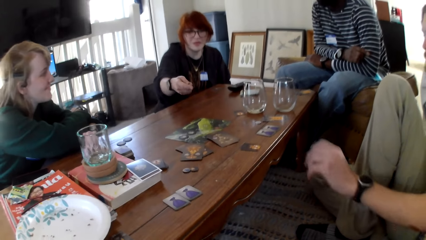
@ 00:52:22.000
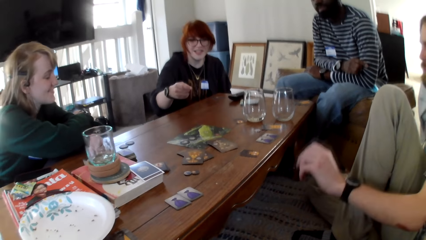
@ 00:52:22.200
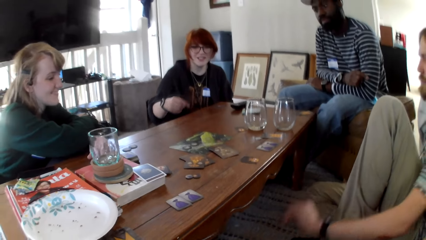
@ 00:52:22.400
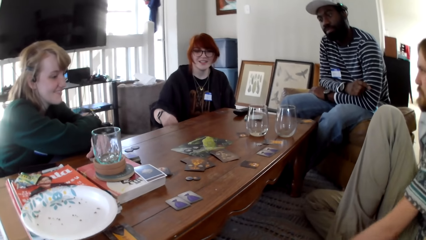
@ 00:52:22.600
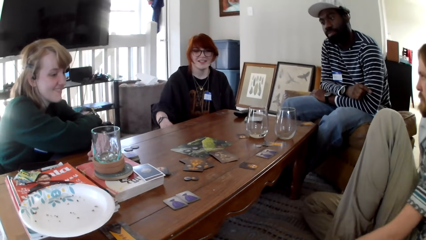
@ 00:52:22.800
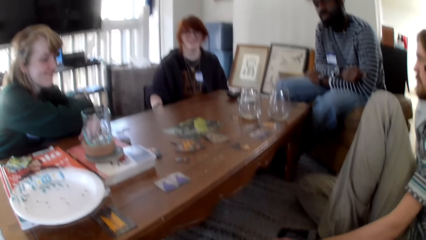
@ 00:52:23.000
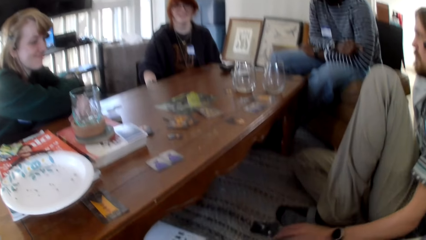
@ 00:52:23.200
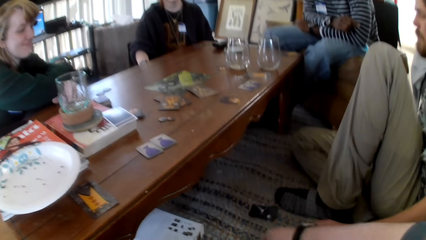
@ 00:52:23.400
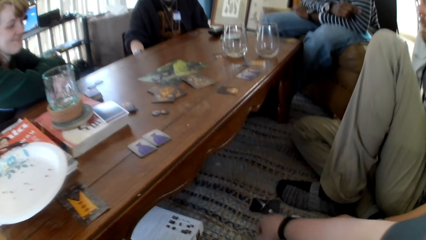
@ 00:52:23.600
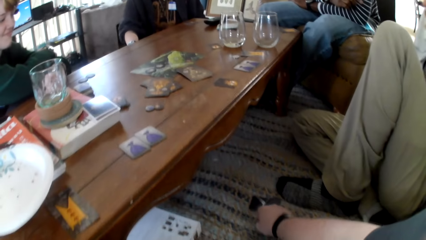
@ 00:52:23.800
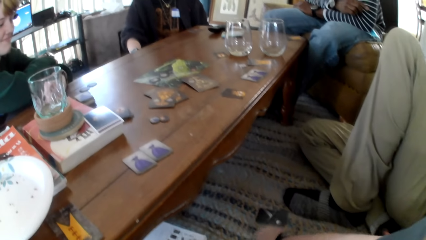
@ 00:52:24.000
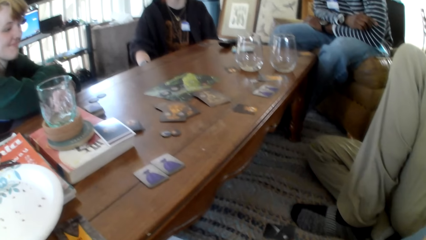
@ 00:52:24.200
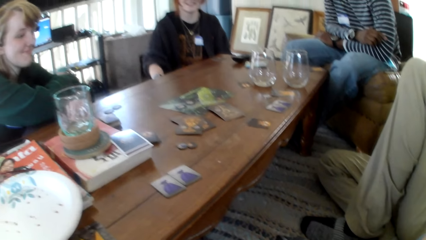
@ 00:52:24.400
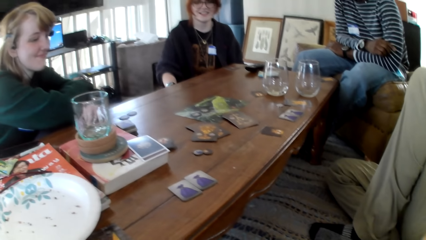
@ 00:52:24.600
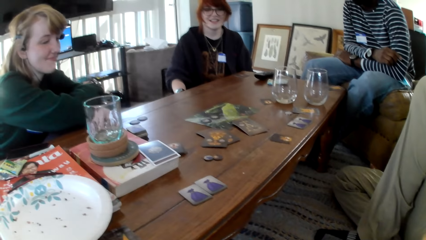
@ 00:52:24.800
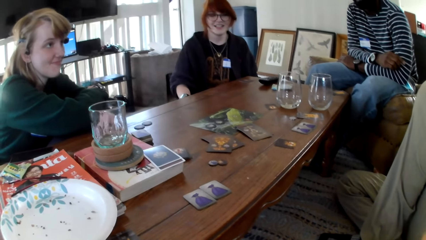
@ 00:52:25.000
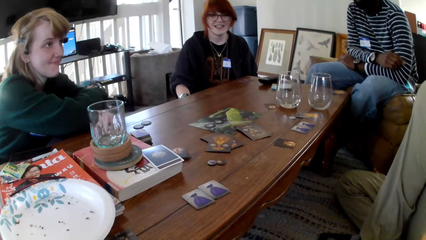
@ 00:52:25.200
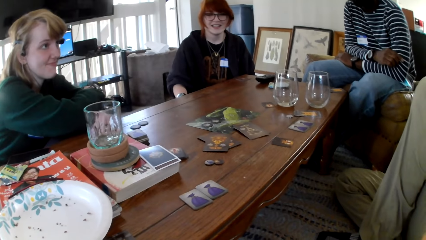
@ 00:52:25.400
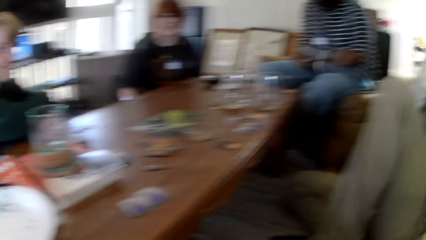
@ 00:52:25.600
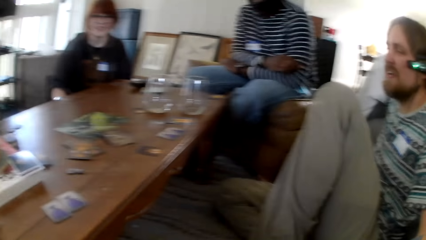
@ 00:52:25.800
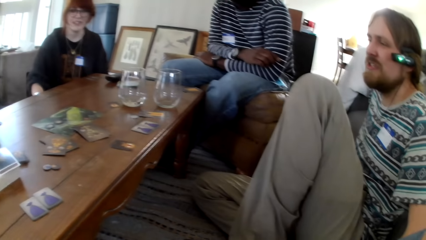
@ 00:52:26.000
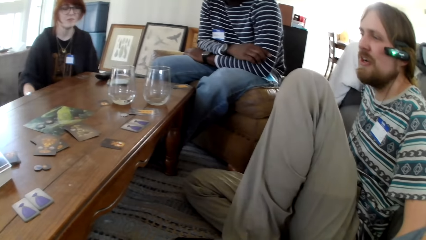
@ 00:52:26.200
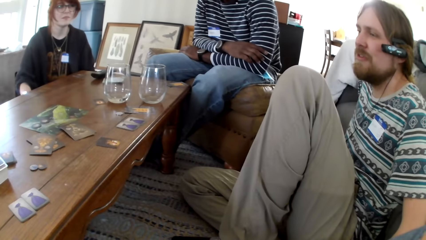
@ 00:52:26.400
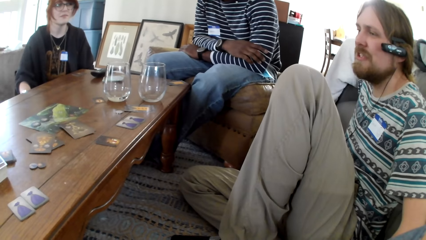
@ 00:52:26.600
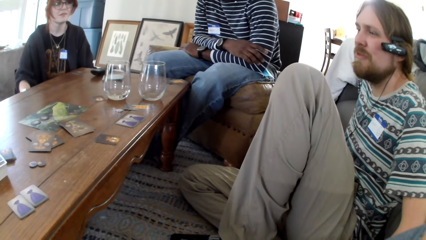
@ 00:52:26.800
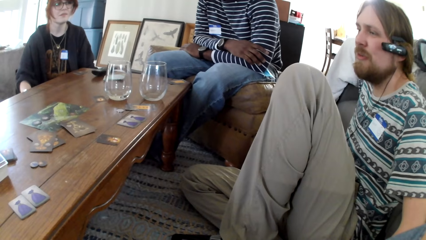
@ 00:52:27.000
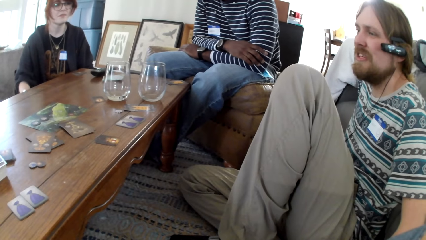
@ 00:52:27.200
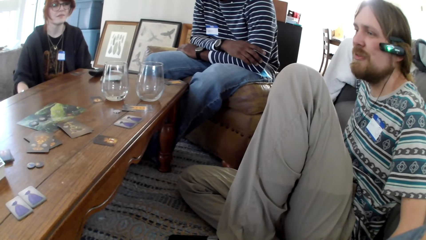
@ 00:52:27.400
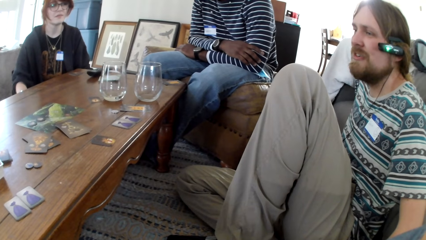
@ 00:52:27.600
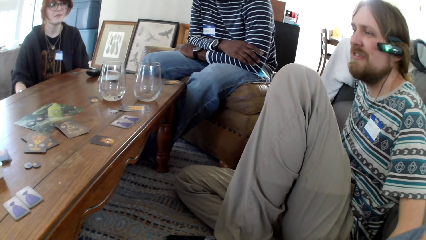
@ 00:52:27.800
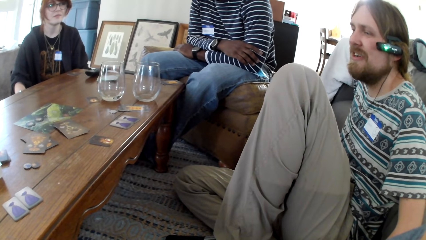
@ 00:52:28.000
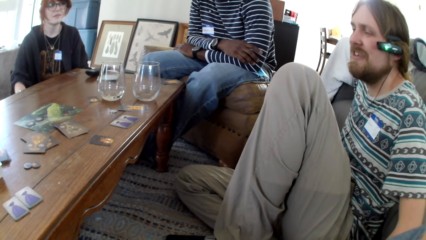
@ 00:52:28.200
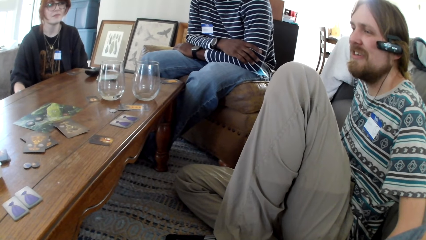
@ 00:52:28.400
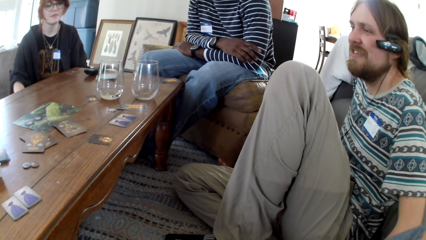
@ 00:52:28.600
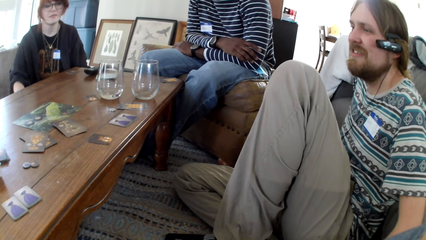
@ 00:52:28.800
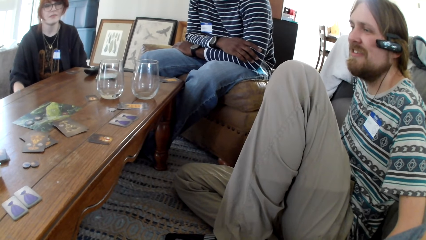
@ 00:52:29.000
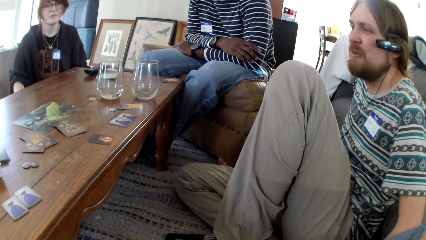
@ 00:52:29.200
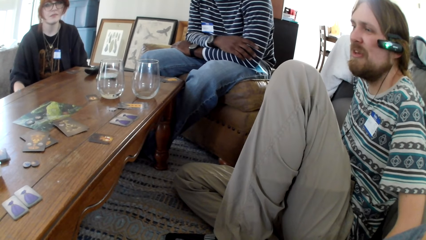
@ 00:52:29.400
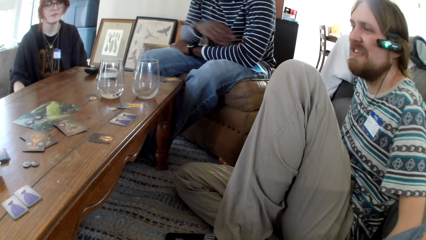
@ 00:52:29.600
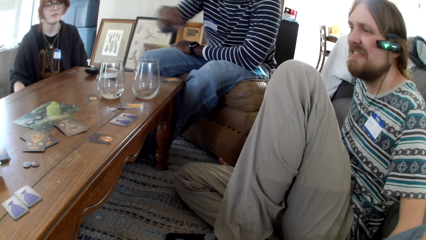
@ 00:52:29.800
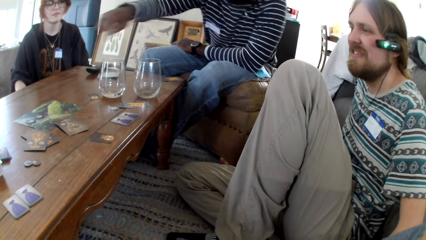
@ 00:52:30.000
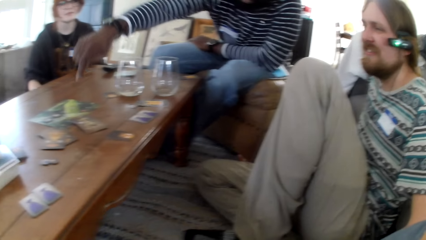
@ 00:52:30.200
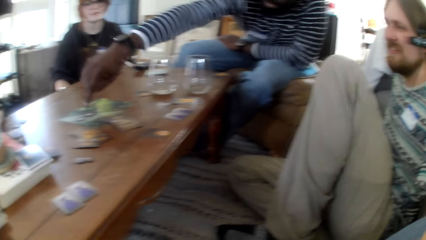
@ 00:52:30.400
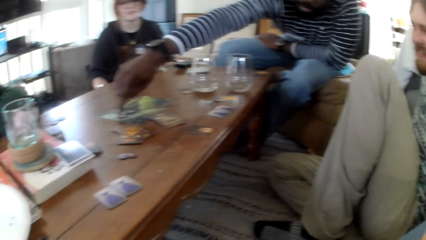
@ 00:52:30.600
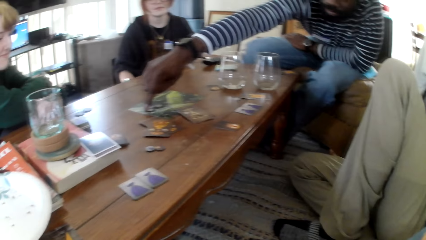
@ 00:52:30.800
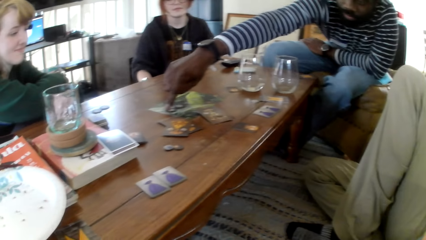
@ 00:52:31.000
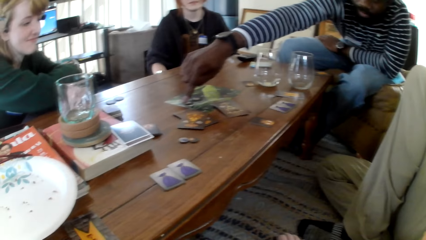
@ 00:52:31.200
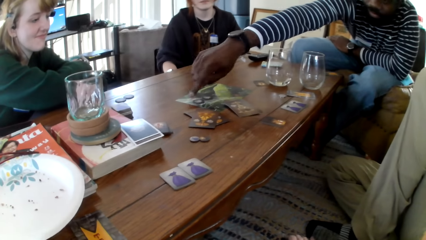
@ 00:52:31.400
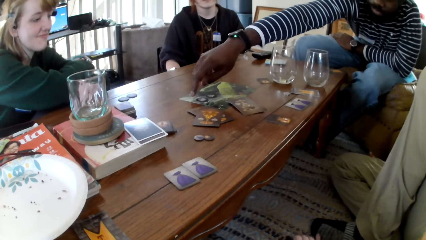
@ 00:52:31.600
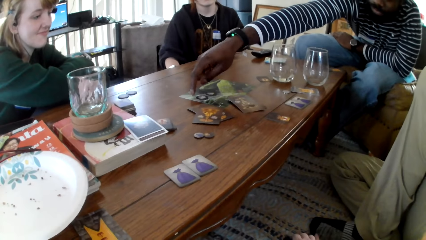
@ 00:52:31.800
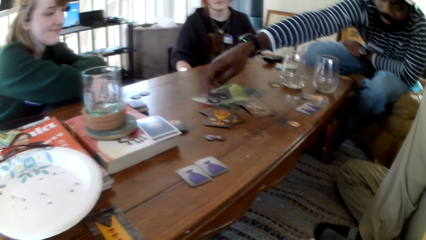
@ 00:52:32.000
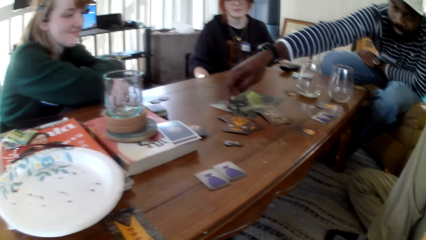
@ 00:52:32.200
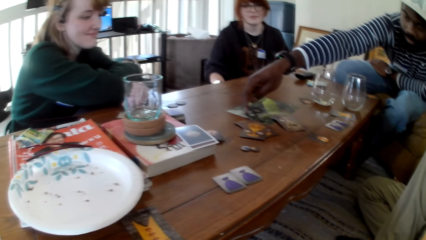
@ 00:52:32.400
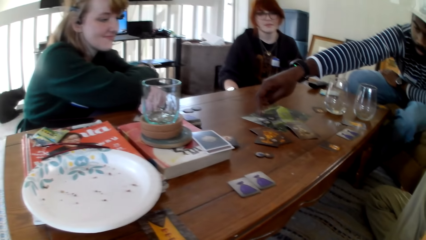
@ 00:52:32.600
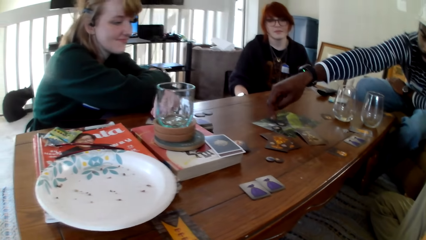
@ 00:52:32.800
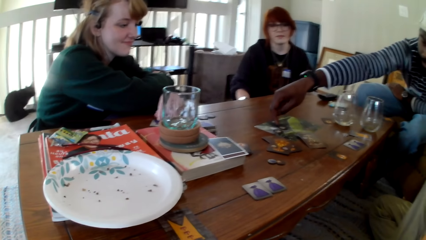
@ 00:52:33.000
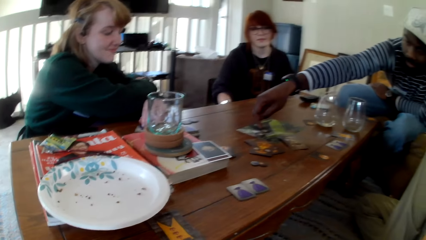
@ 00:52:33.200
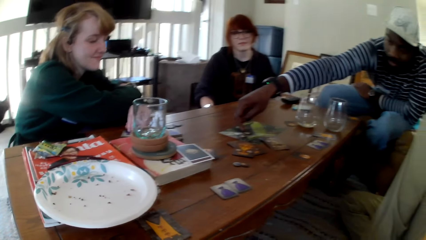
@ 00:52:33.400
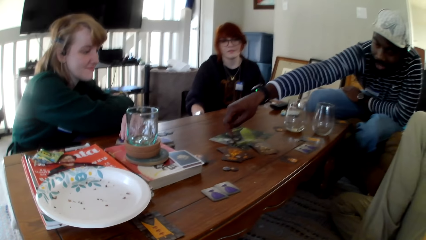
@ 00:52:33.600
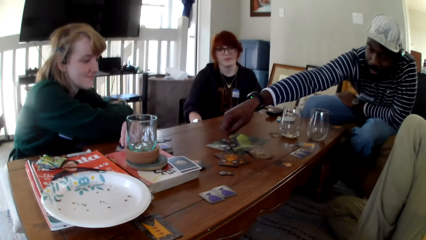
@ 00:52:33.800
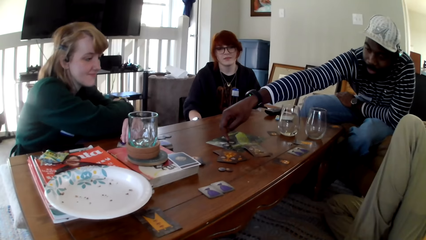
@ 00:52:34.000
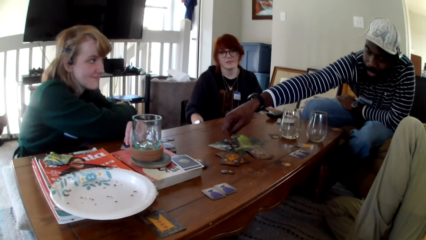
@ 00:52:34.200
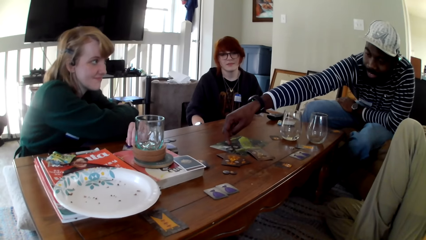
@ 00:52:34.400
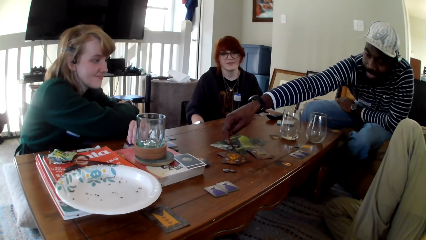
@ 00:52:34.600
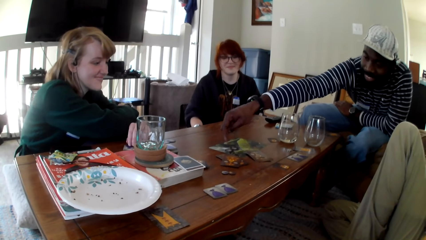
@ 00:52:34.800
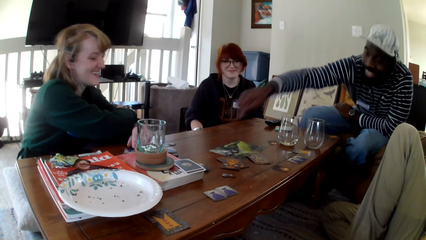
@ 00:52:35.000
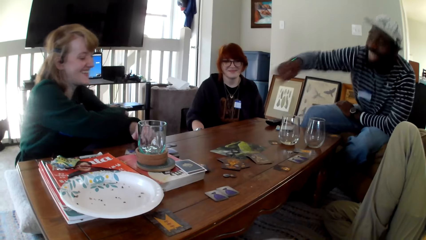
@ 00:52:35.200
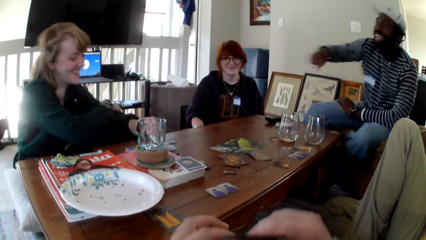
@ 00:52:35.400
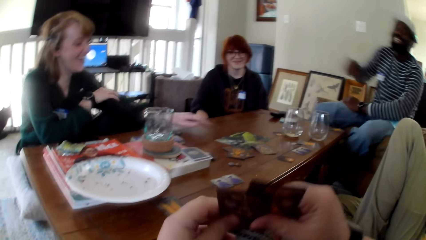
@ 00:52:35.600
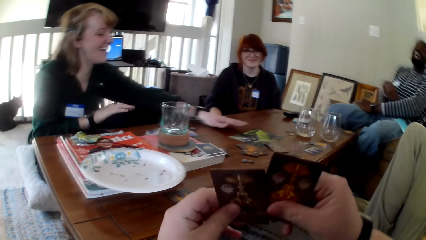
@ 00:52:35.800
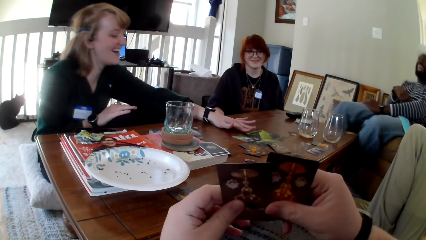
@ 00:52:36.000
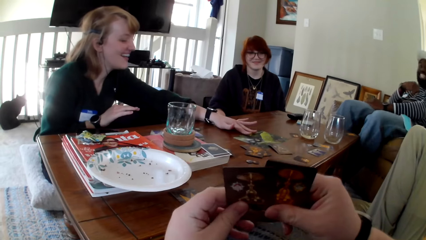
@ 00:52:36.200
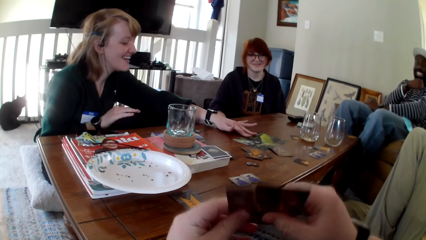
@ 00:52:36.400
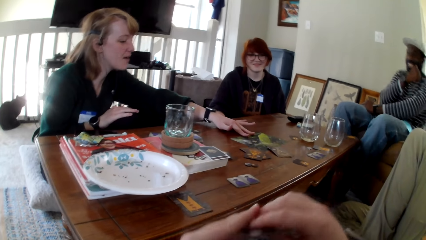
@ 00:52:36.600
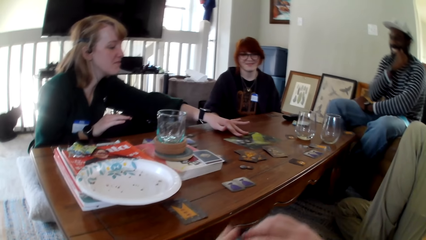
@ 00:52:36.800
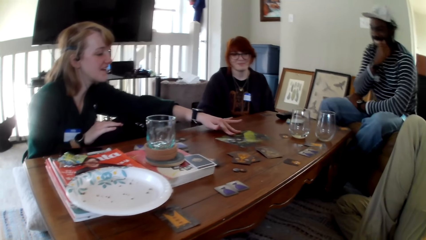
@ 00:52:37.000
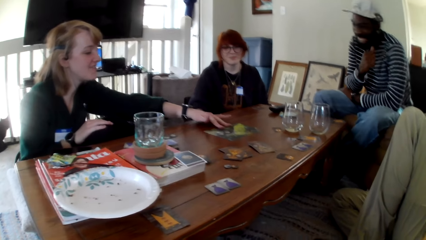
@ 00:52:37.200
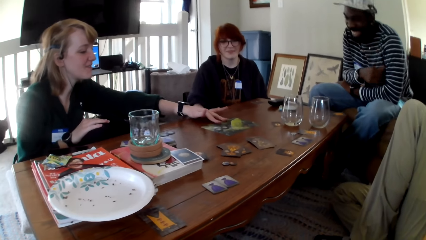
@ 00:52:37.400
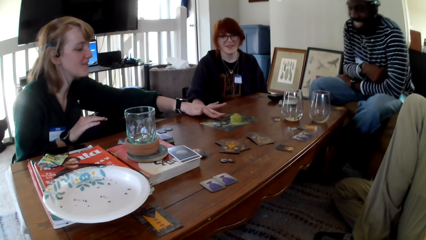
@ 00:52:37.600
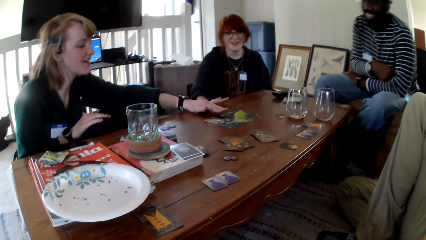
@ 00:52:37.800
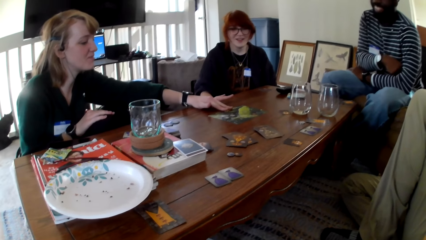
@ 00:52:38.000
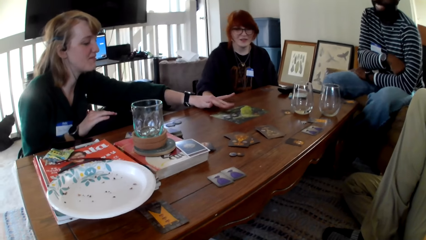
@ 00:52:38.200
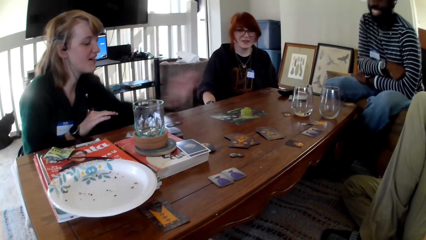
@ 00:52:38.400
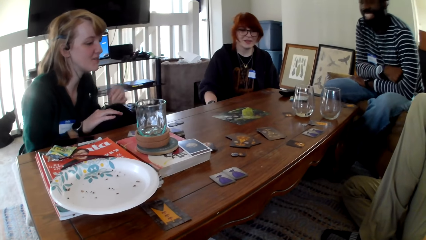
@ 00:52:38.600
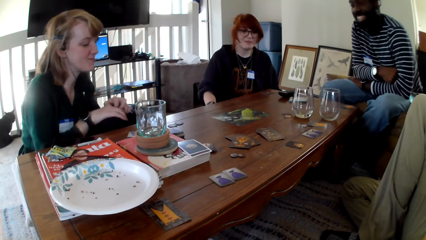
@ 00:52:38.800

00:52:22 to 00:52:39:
A person stretches her hand. A woman responds to the camera wearer. The person talks. Another person moves his left hand. A man talks to another man, another woman, the first woman and the camera wearer. The camera wearer points at the card. The other man adjusts chips on the table. The camera wearer touches the card. The first person stretches his left hand. The other woman adjusts chips on the table.
